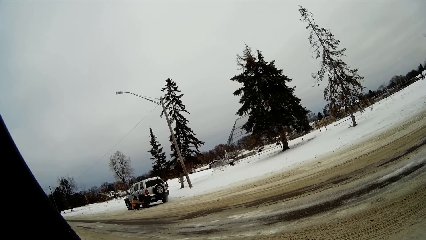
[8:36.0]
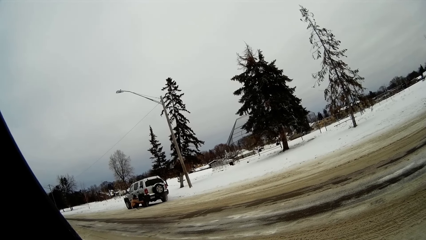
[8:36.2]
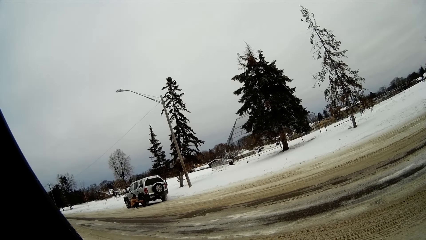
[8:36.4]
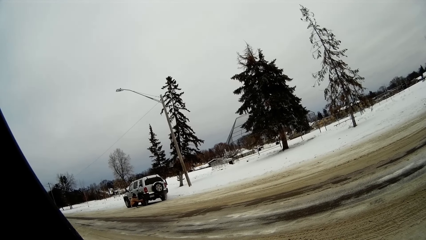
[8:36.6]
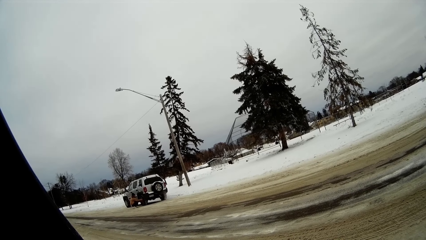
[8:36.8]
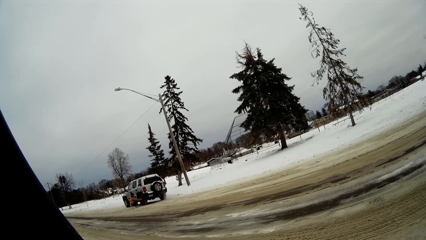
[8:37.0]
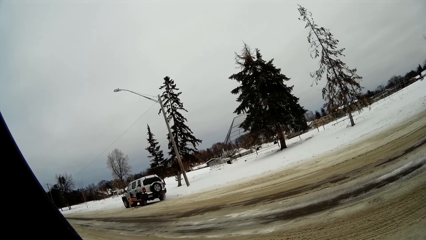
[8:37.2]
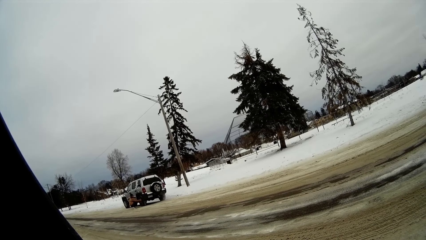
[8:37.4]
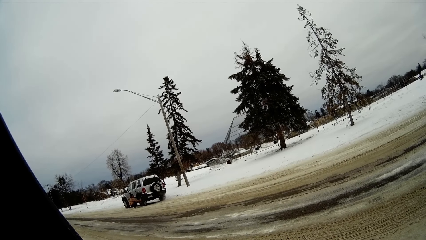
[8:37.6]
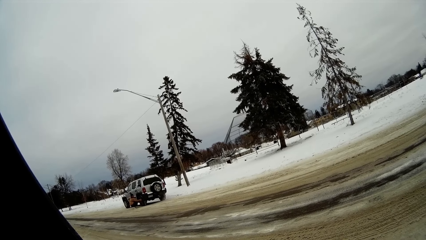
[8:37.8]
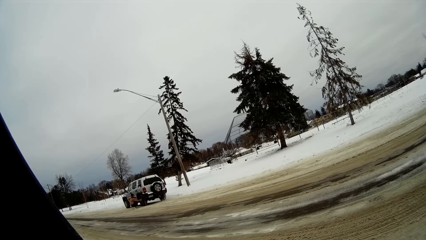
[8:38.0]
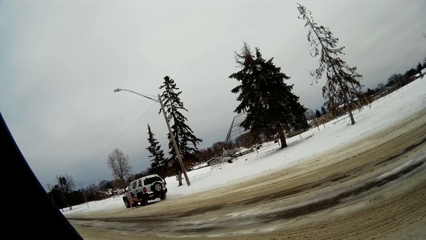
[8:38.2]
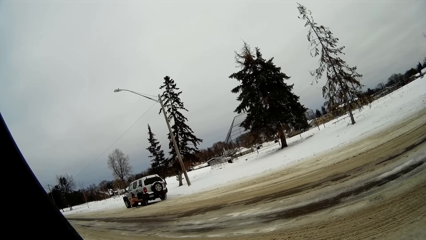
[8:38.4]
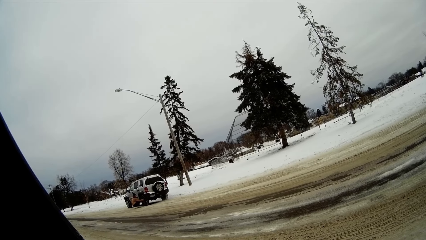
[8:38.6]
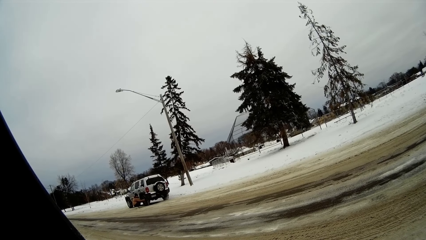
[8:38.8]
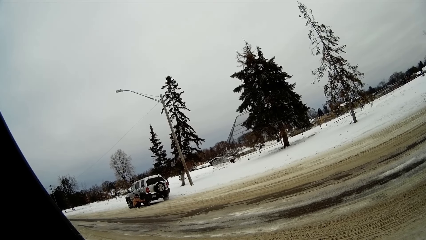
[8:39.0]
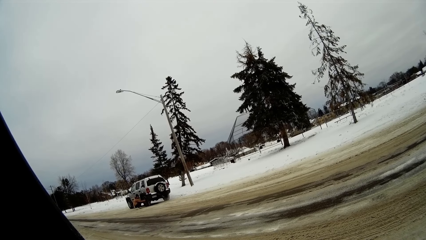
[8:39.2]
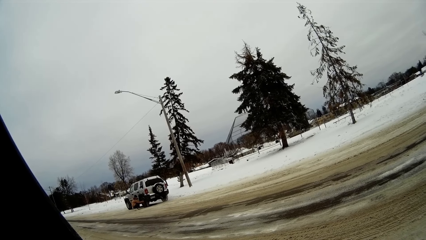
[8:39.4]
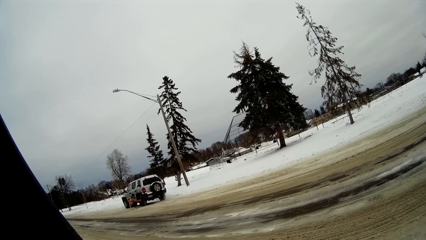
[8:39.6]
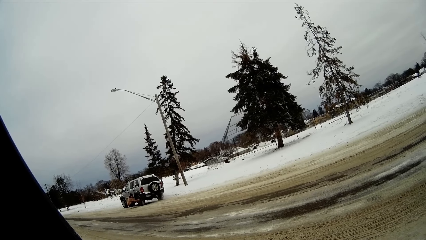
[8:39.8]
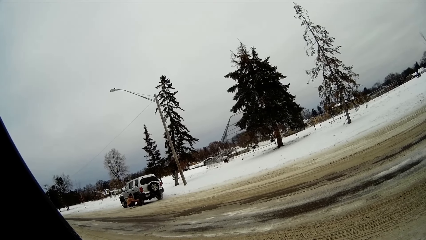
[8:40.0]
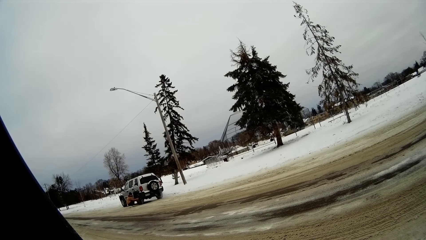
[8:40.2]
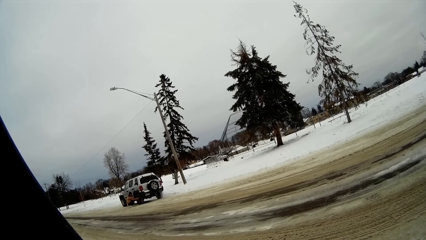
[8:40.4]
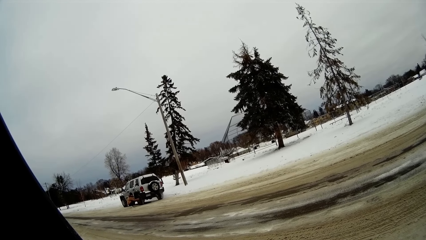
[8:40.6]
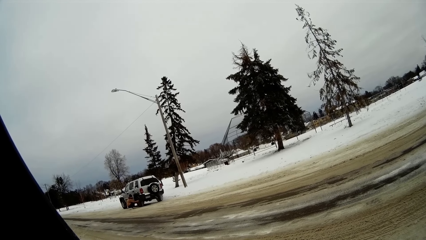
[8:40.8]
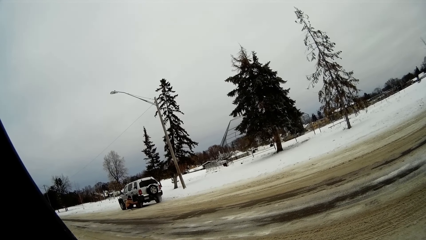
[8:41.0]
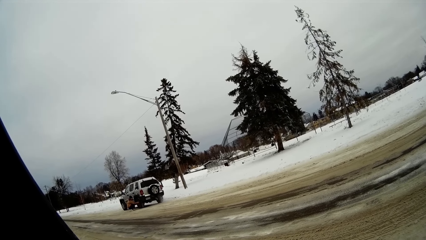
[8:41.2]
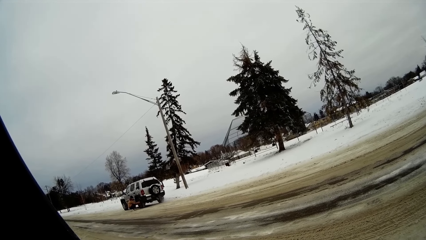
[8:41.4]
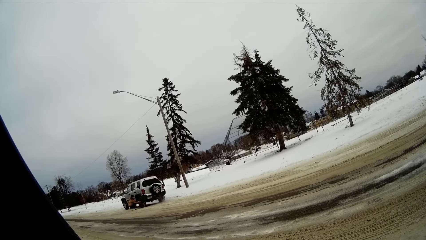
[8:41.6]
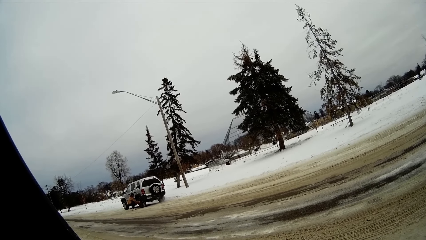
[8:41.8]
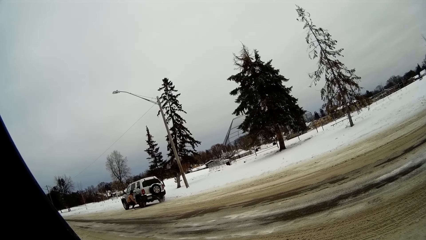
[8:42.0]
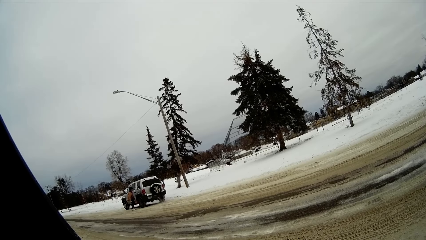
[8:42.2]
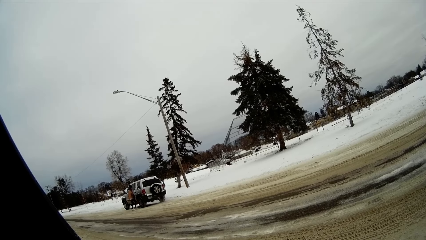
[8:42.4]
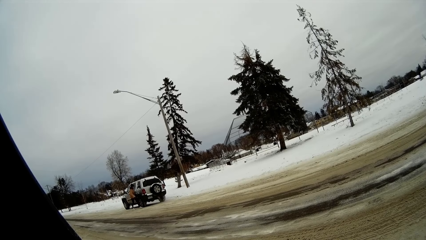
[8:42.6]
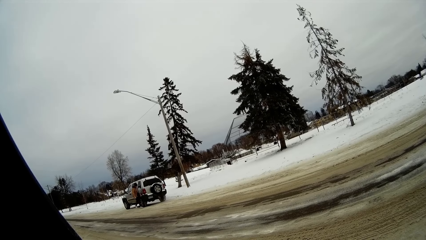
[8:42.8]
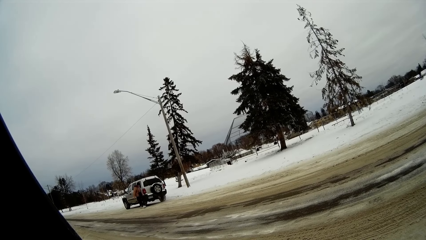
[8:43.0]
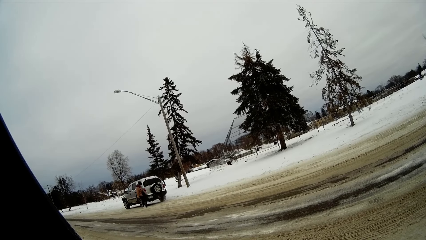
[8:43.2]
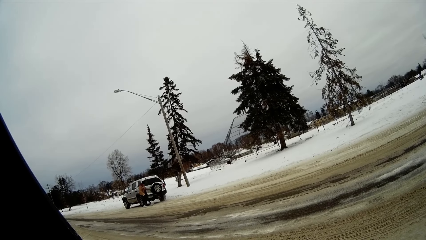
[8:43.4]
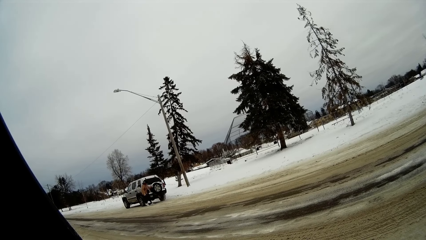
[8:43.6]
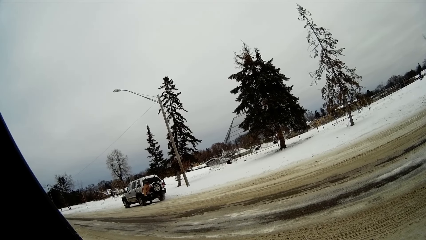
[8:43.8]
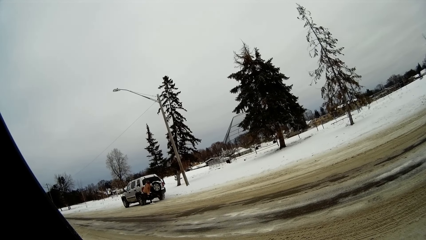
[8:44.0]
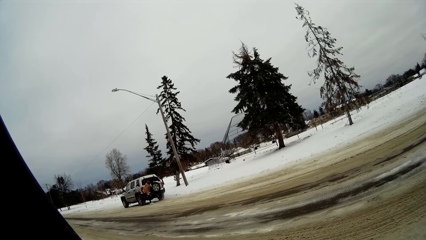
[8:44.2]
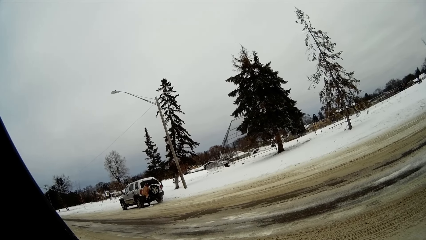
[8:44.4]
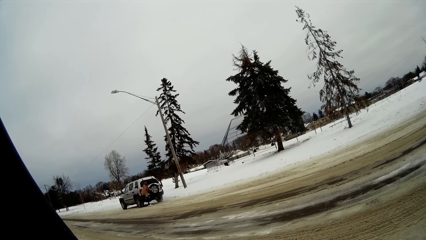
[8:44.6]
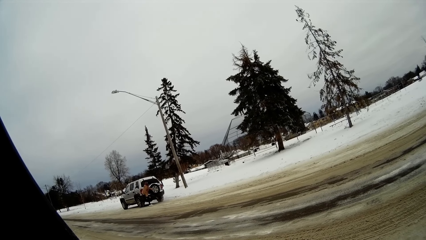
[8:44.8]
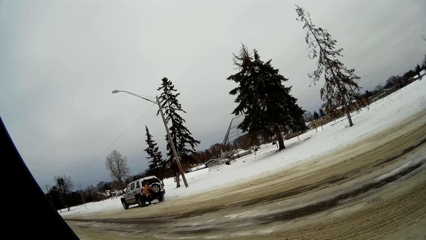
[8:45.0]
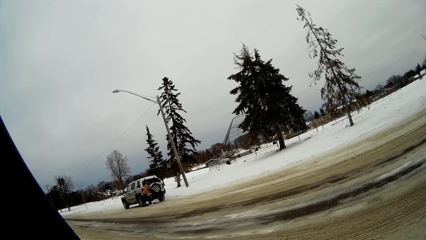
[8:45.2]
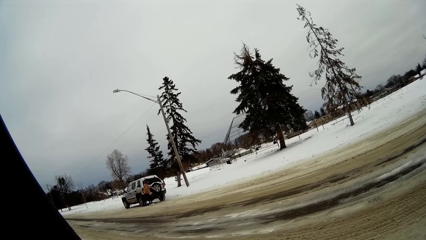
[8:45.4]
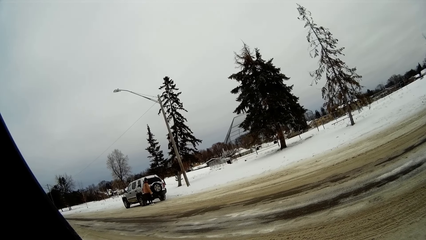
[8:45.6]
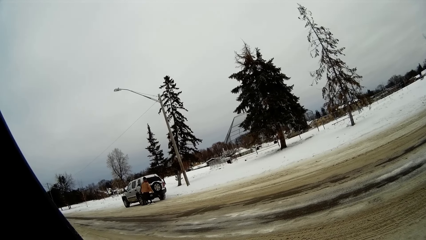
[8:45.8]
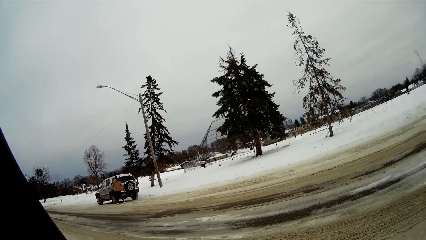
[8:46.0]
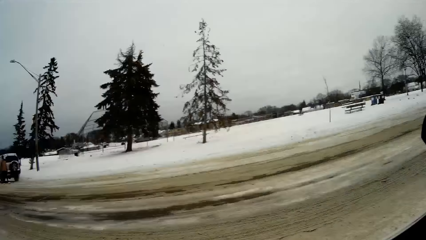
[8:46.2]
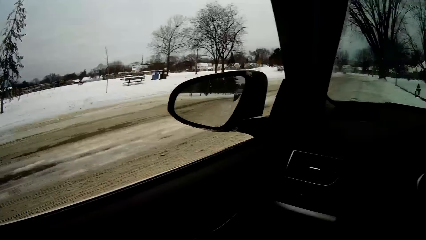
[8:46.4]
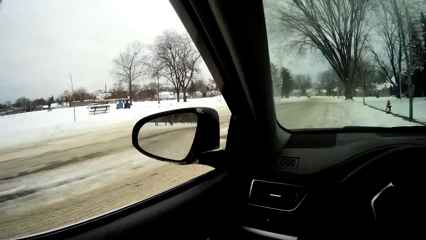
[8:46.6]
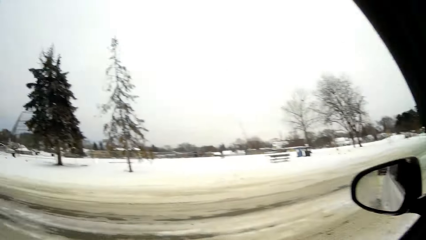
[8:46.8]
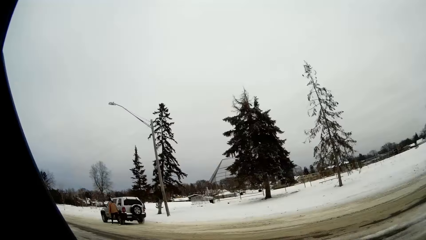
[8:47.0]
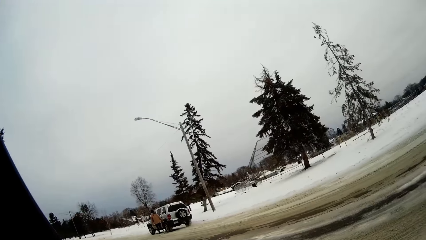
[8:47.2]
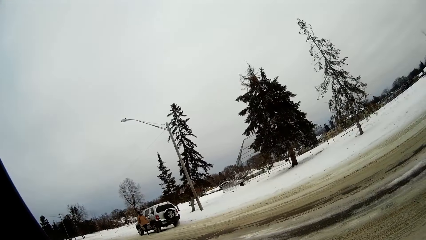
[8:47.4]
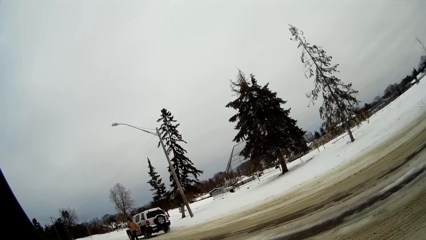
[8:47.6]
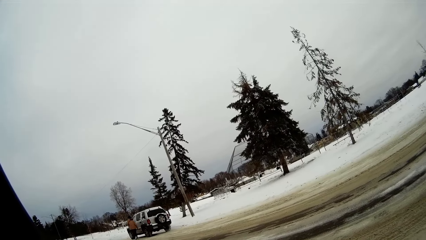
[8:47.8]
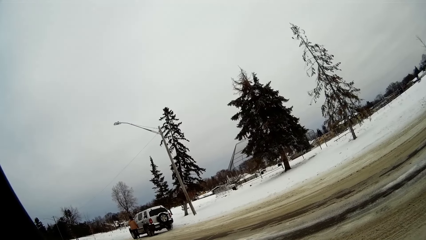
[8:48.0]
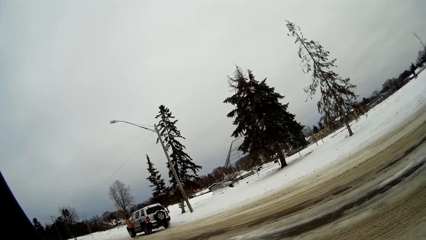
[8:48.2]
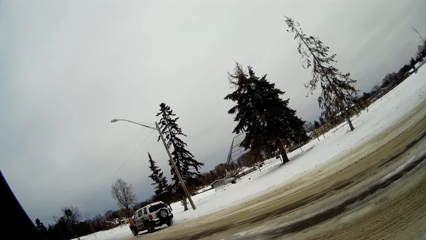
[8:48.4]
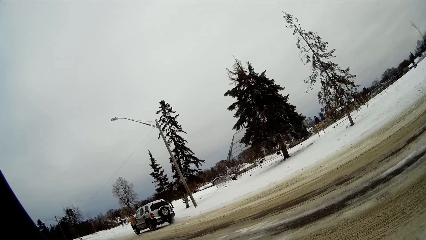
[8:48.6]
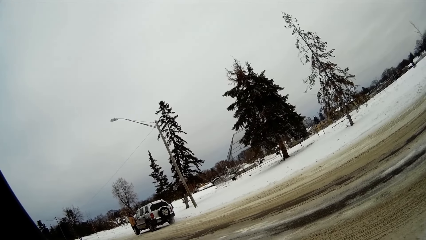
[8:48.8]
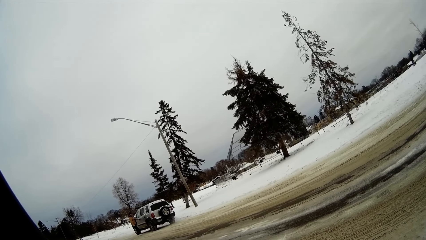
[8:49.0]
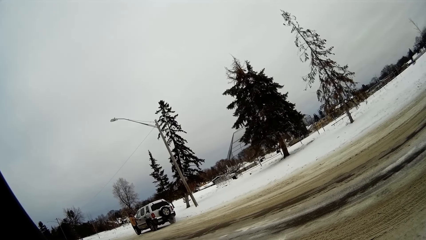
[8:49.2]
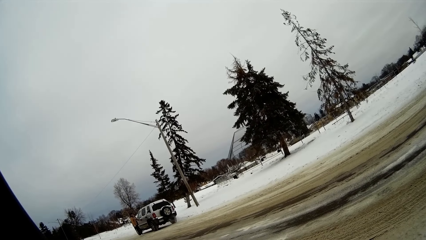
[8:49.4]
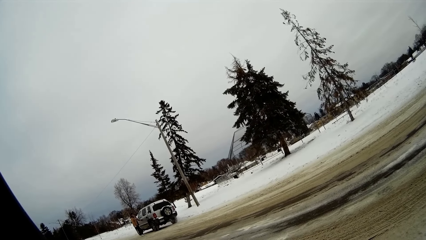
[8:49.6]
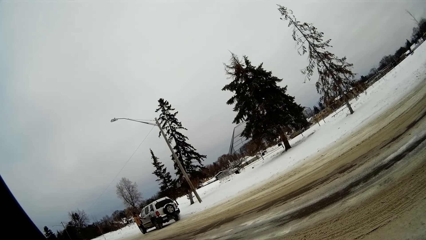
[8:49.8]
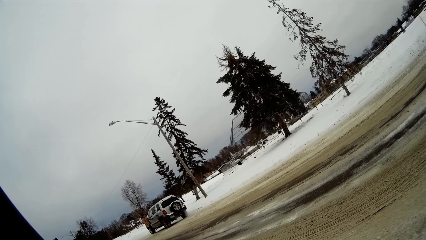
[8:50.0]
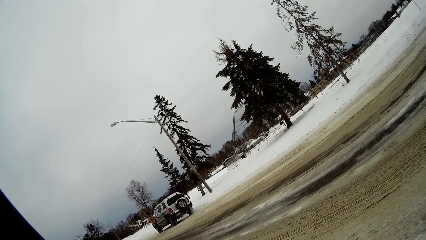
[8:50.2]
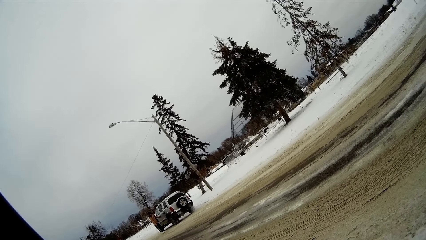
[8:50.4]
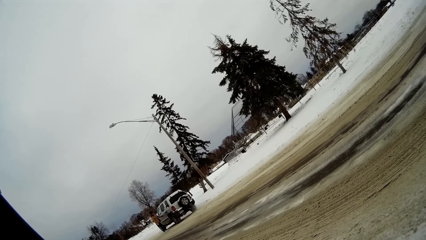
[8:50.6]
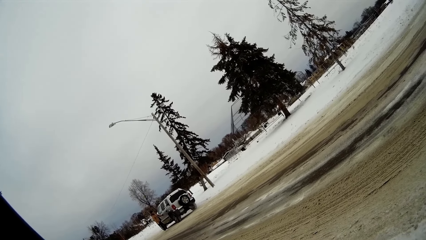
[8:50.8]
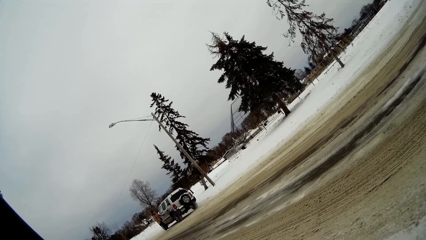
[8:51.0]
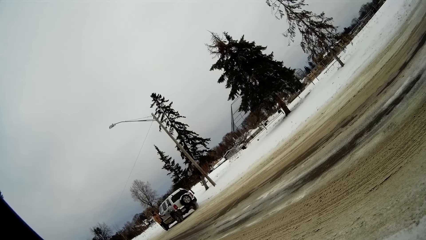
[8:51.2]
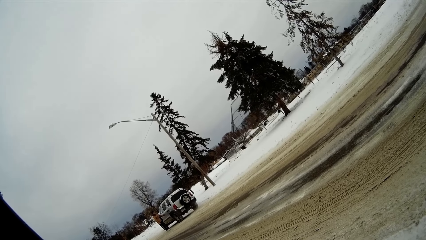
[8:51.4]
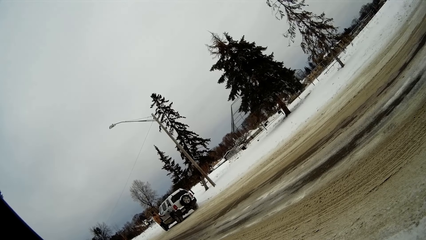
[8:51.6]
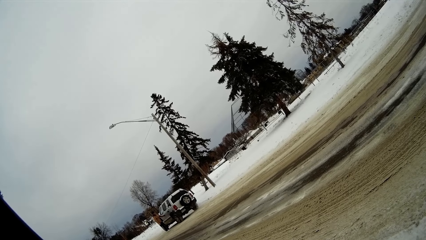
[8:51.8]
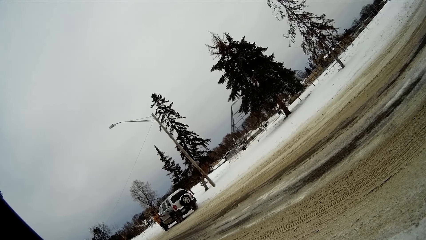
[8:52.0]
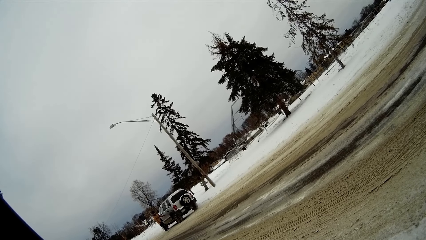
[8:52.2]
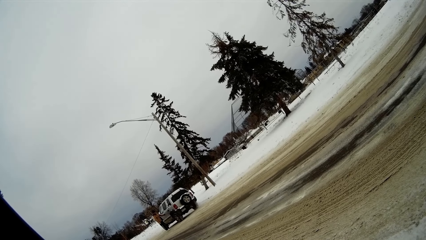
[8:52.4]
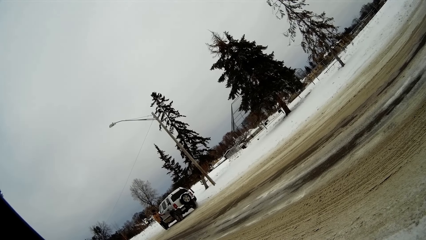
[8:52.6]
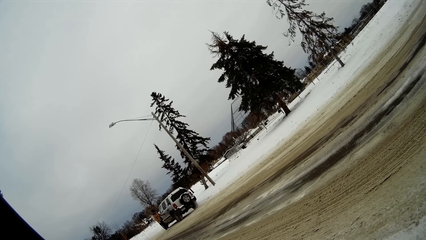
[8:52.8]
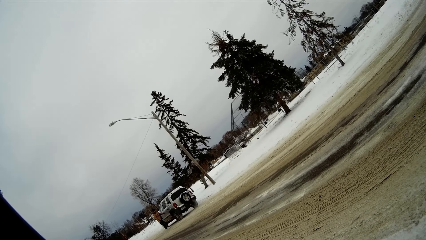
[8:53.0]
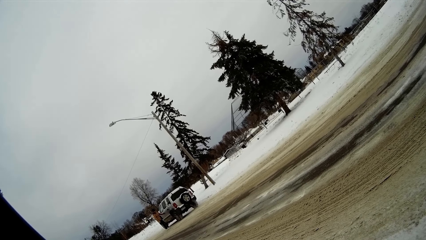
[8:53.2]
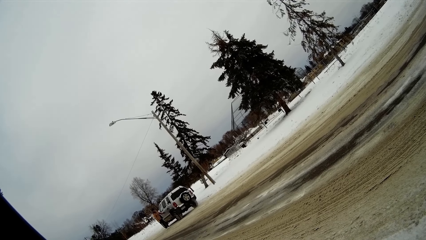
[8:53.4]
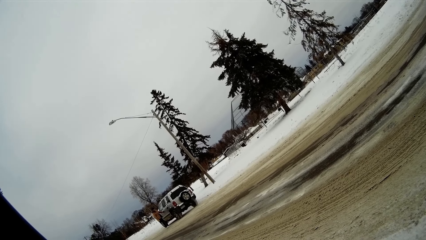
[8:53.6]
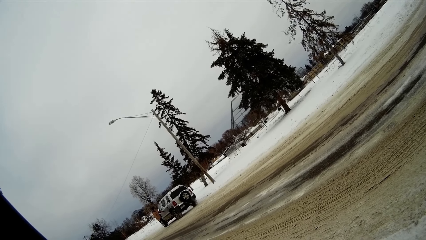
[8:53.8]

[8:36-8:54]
The woman stands up. The woman stands beside the car and walks around the car. The woman touches the tyre at the back of the car. The camera wearer looks in front of the car. They look at the woman. The woman holds the car door handle. The camera wearer holds the car door handle.
